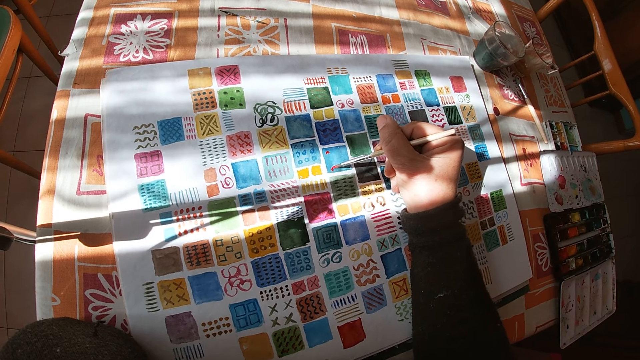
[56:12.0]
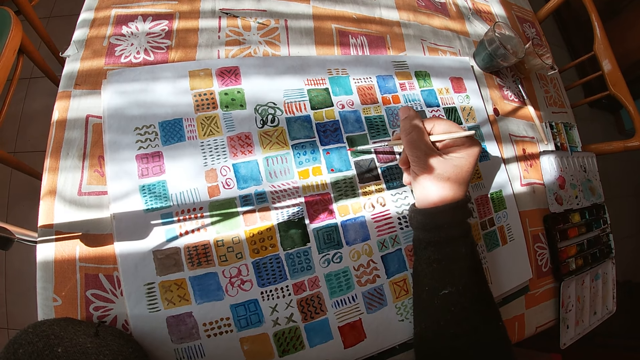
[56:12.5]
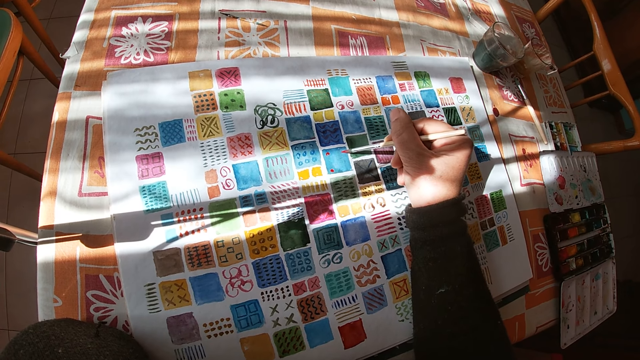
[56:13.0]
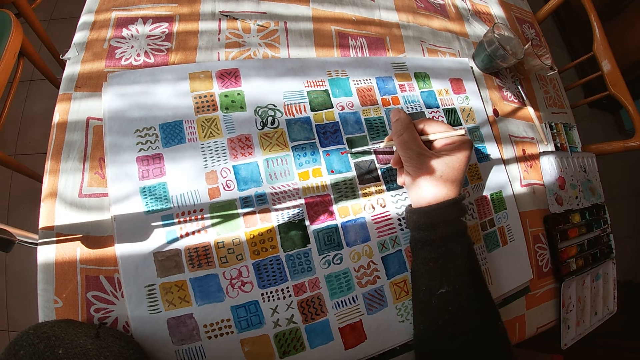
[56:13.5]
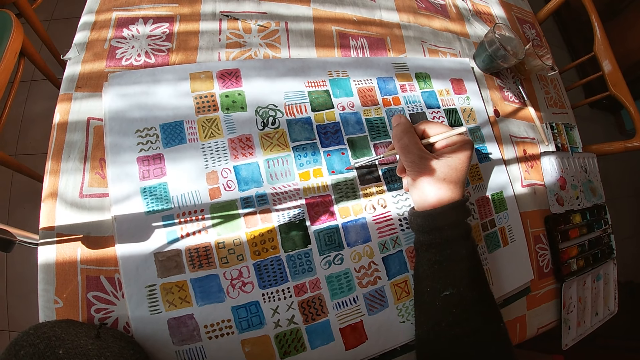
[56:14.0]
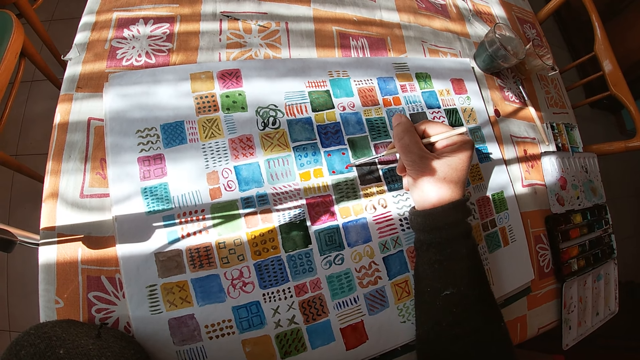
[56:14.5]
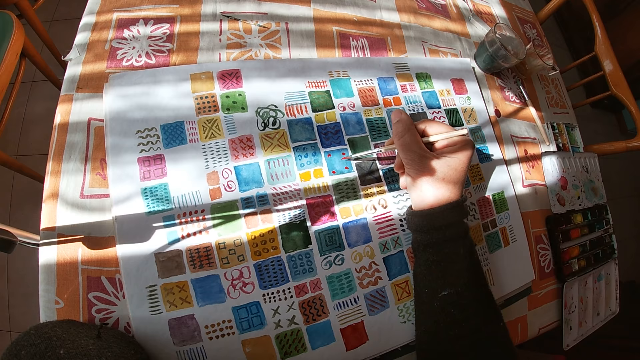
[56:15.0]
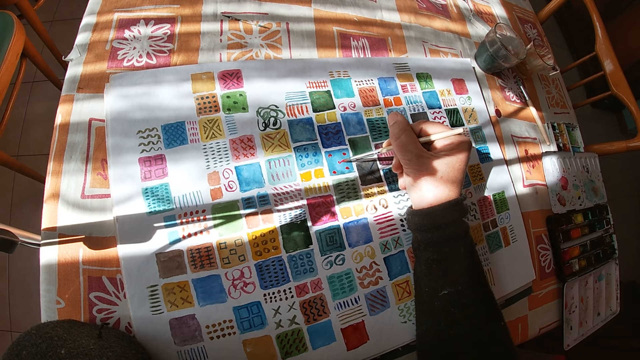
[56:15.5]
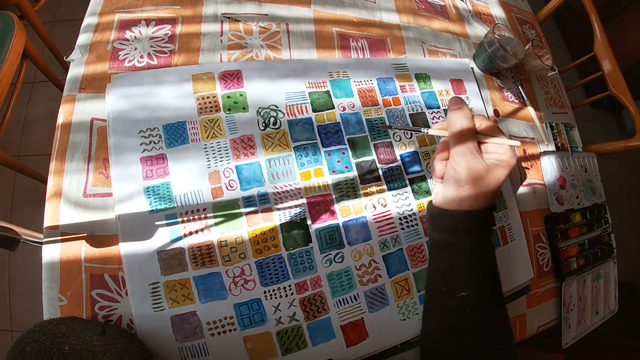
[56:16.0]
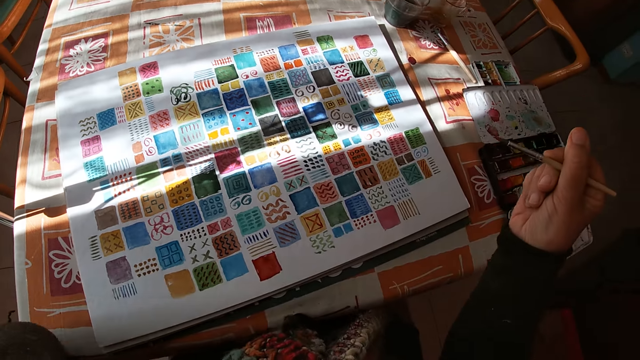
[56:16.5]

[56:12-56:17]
The camera wearer holds the paint brush.
